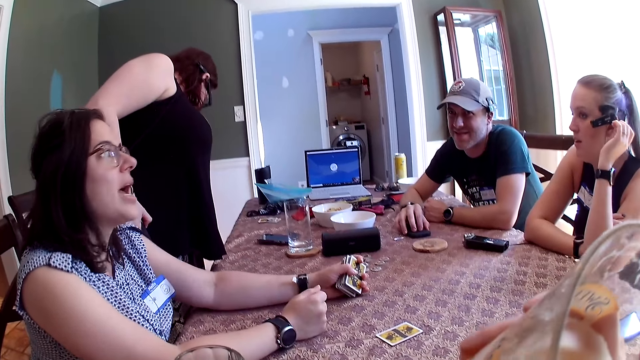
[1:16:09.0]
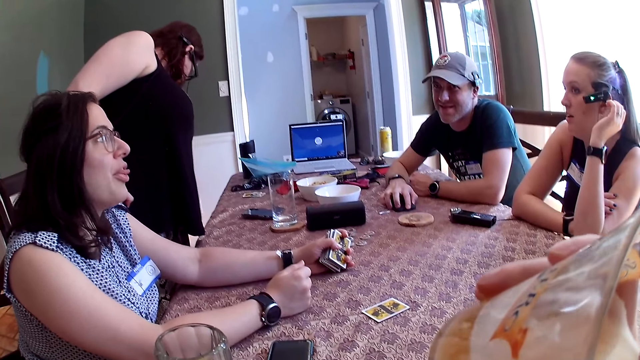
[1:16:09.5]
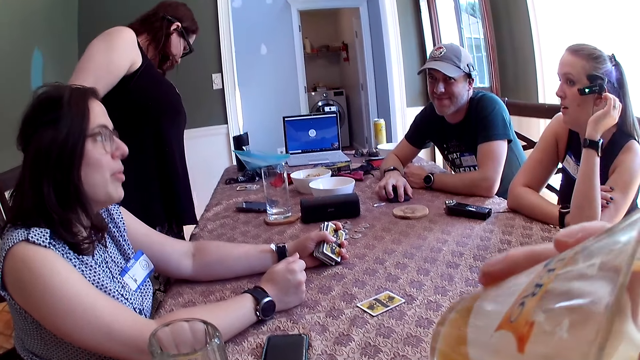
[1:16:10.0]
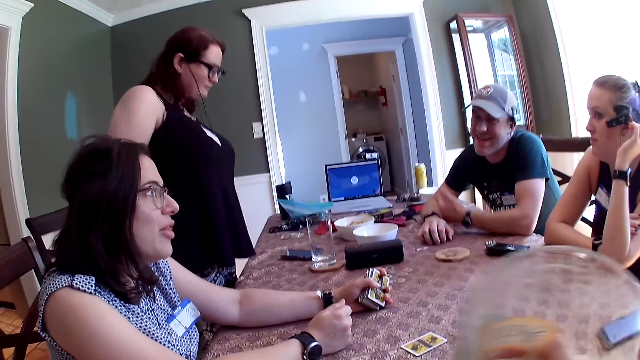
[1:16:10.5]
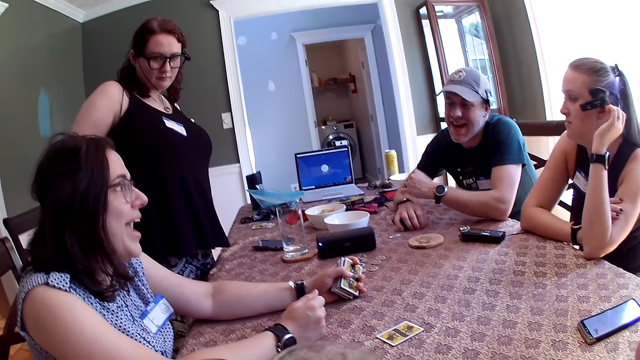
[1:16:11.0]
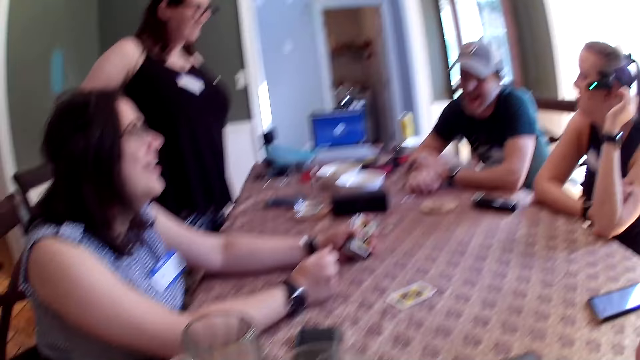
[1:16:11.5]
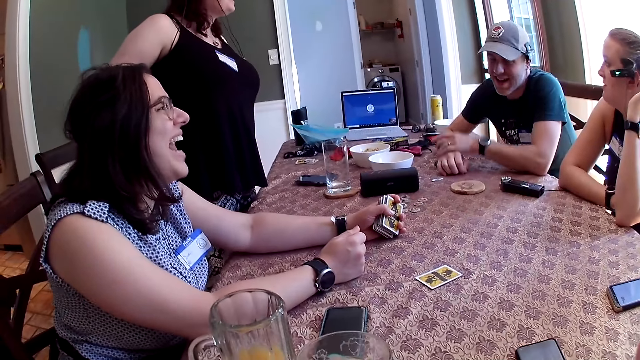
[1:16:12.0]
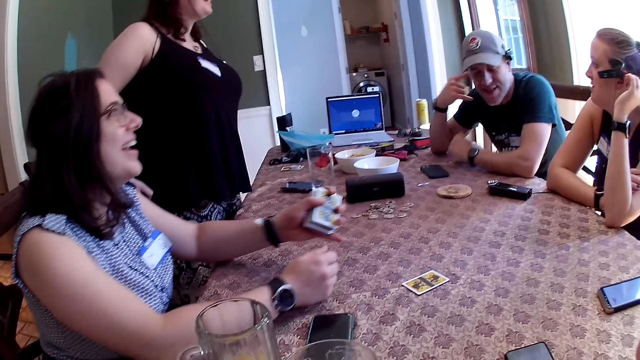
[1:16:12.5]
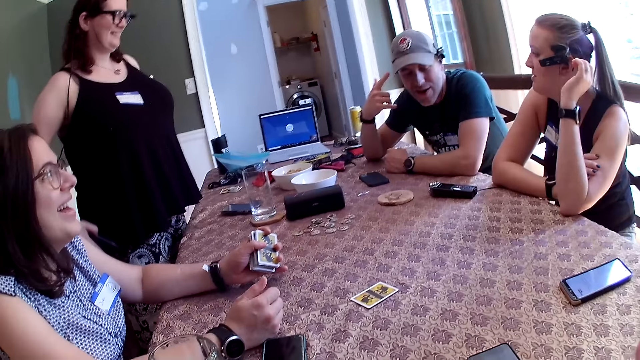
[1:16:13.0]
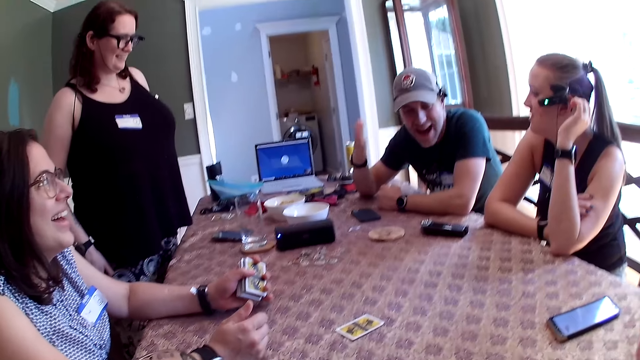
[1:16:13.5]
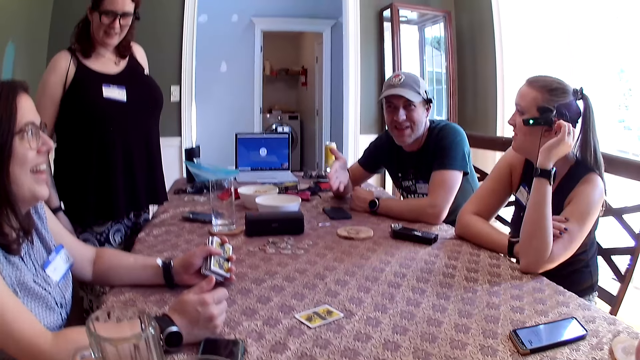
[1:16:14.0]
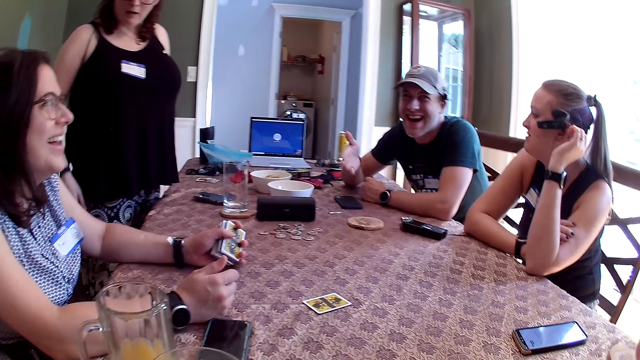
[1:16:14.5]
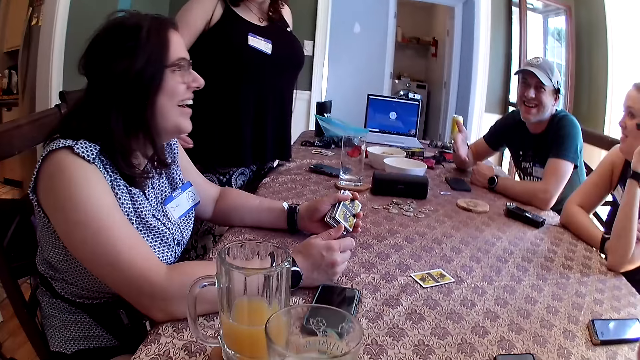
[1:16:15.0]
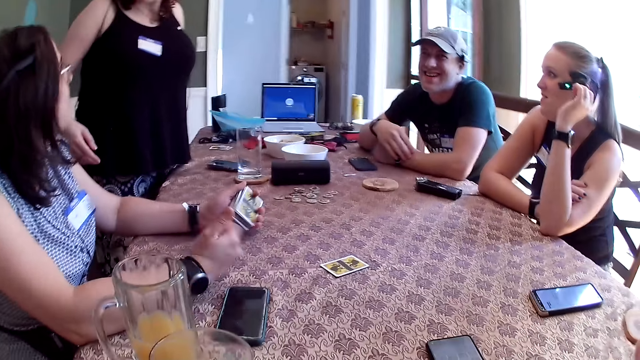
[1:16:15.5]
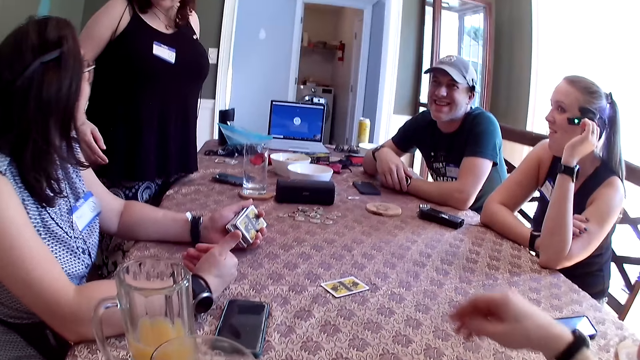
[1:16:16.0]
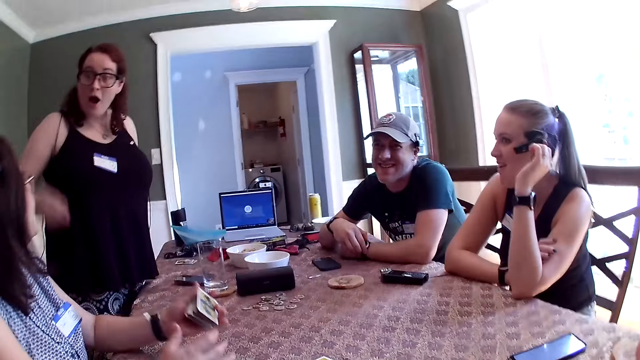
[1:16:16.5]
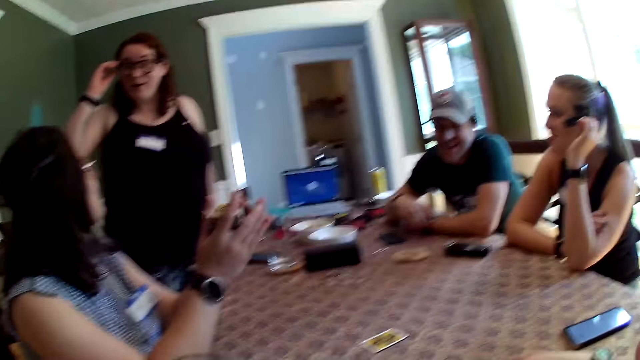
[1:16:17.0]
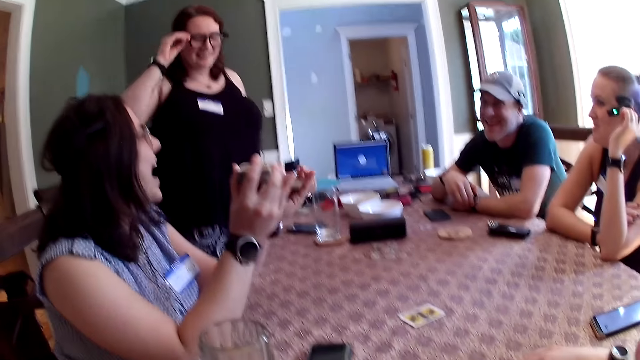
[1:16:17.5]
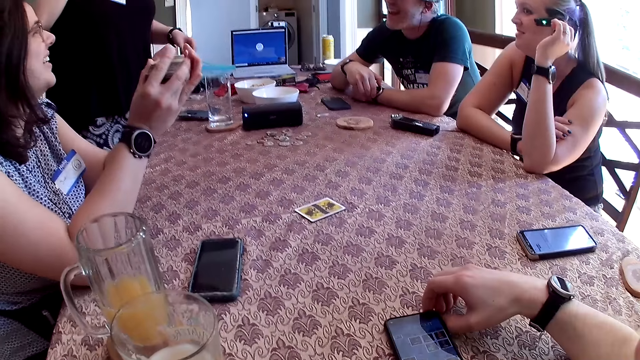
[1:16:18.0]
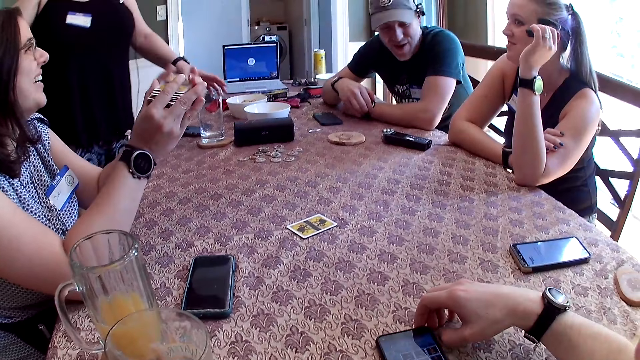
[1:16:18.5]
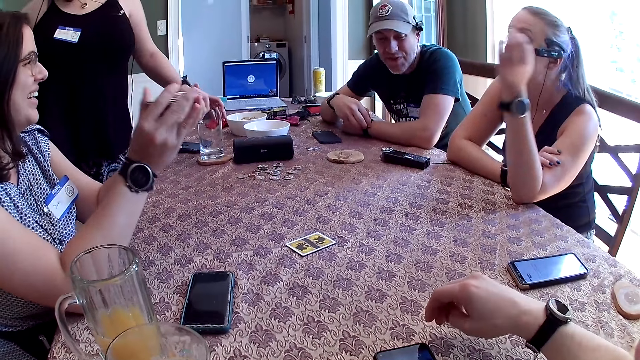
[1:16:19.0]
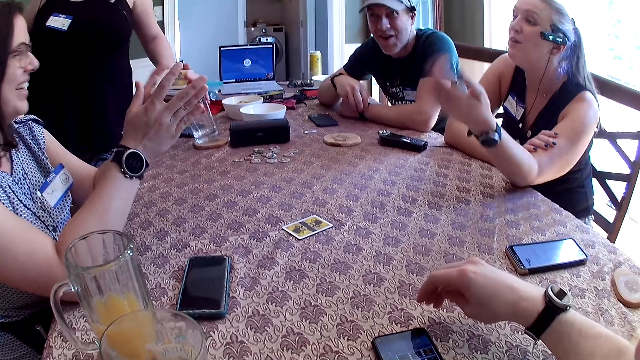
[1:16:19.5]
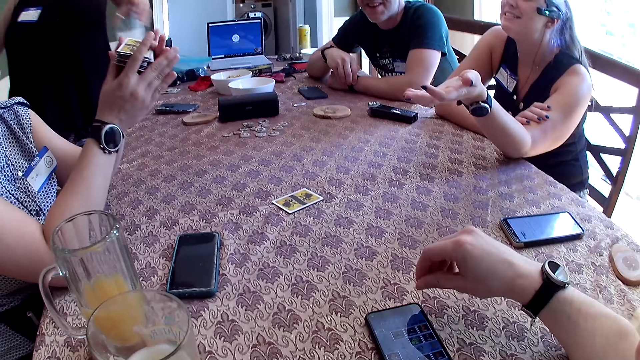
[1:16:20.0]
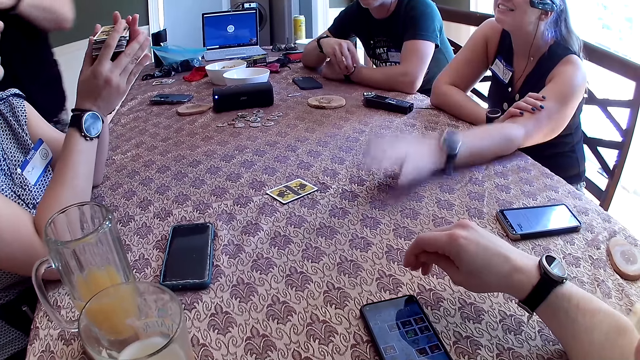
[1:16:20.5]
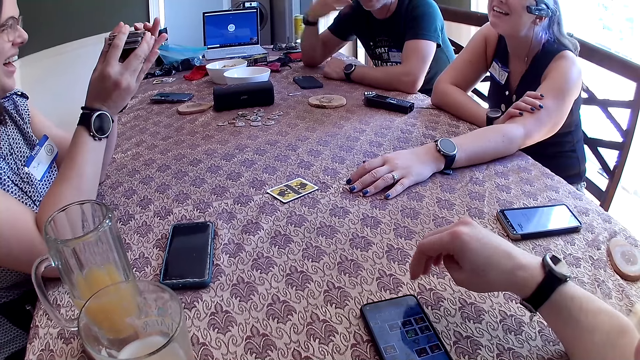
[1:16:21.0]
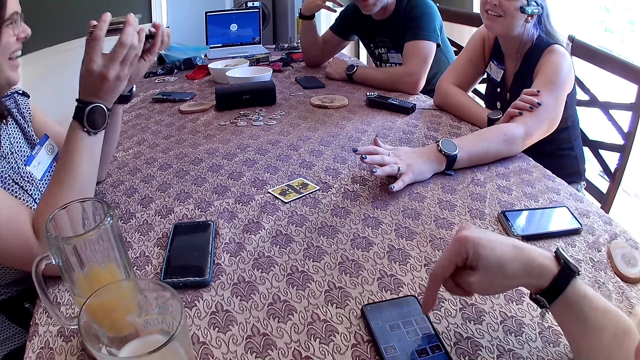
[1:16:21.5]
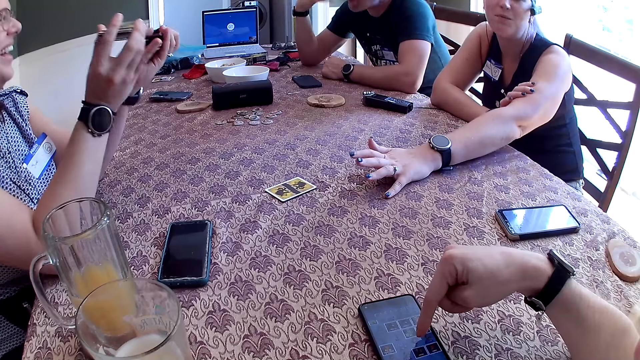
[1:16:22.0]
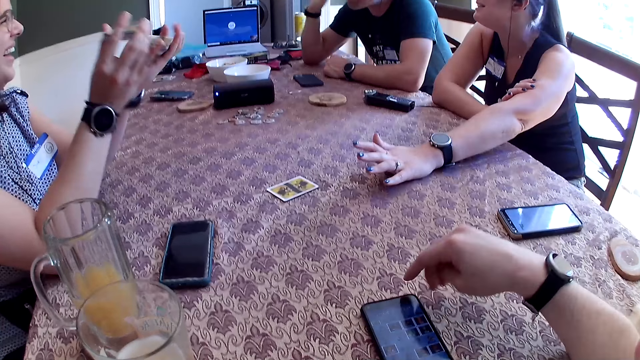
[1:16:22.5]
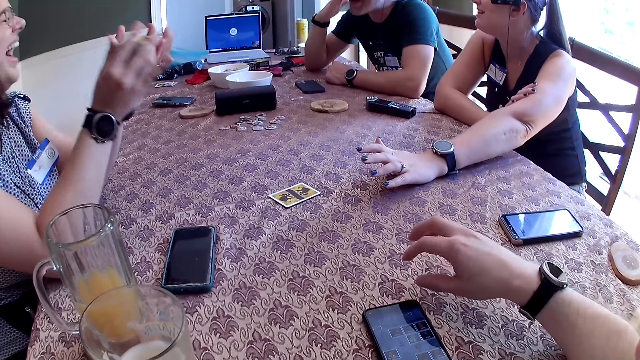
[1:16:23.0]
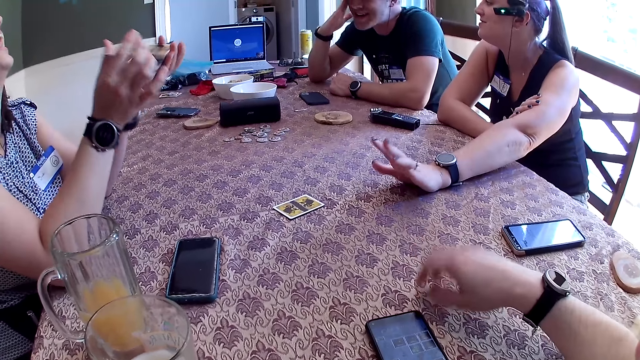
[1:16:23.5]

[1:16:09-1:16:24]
The camera wearer drinks from the glass cup in his right hand. He drops the glass cup in his right hand on the table. The woman shuffles the cards in her two hands. The camera wearer touches his phone. Another woman takes a cup away from the table with her left hand.

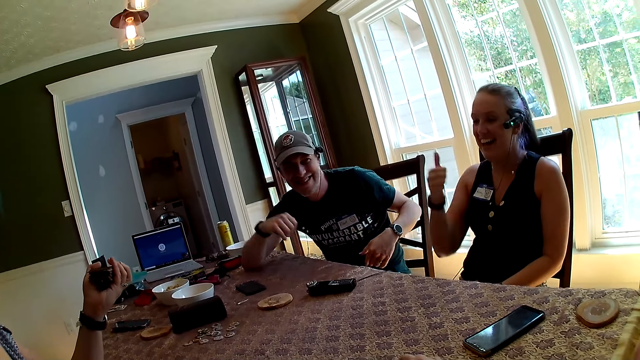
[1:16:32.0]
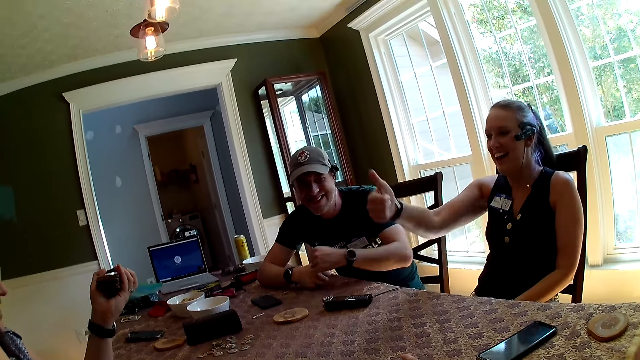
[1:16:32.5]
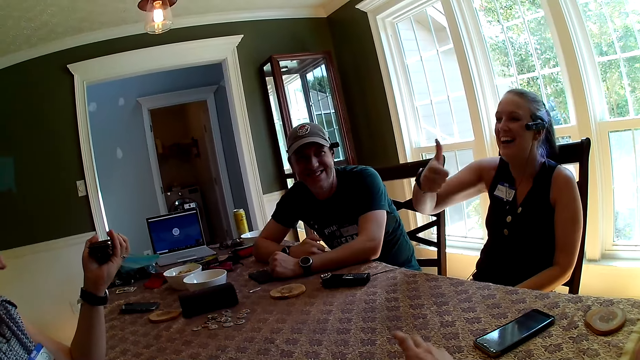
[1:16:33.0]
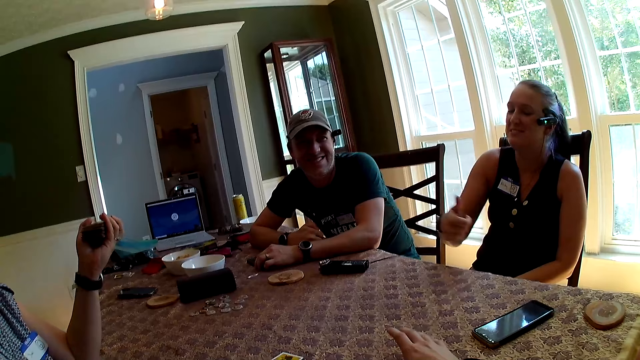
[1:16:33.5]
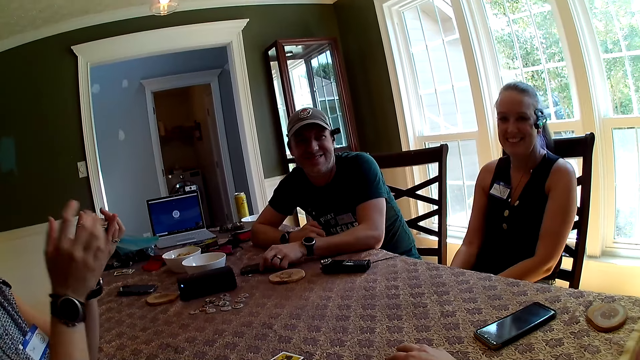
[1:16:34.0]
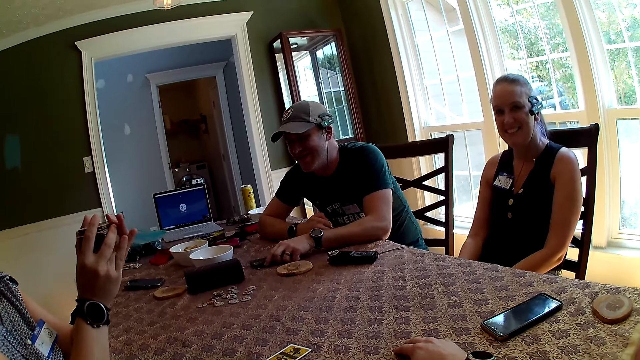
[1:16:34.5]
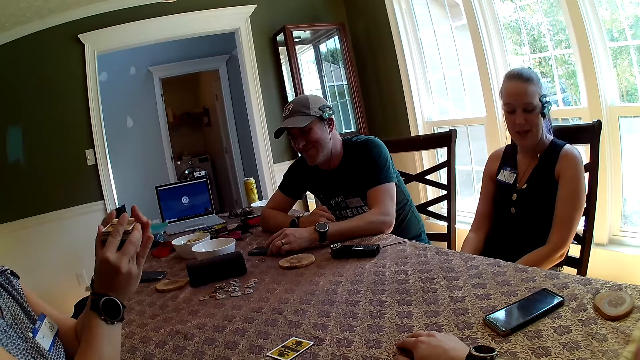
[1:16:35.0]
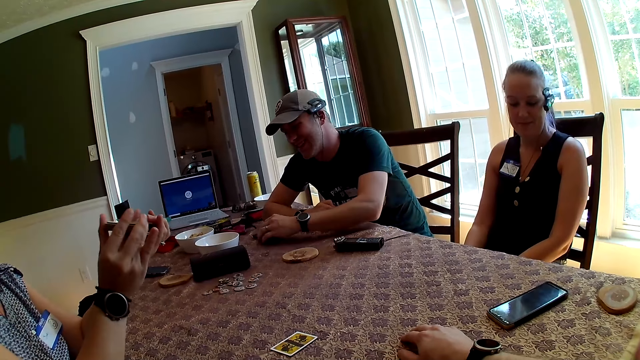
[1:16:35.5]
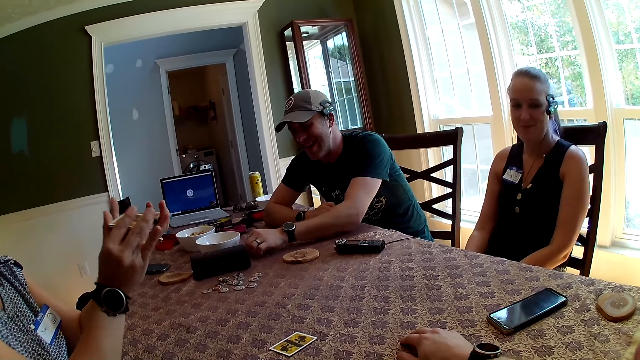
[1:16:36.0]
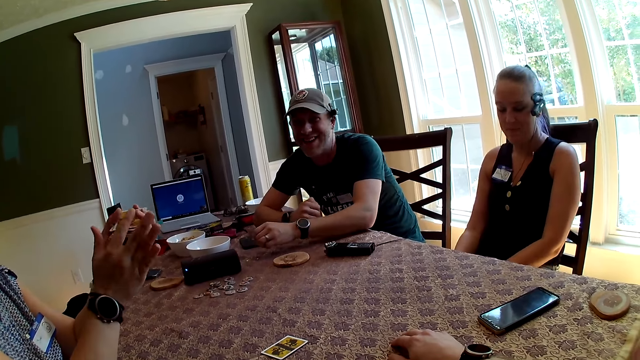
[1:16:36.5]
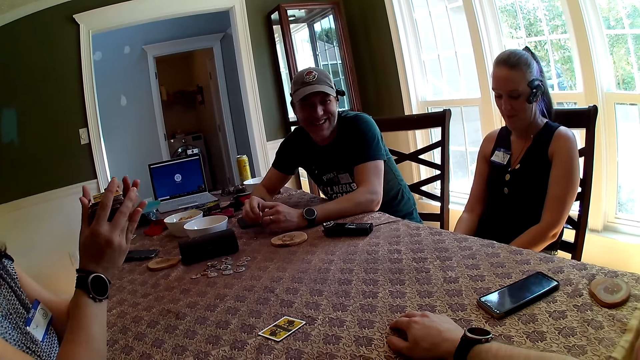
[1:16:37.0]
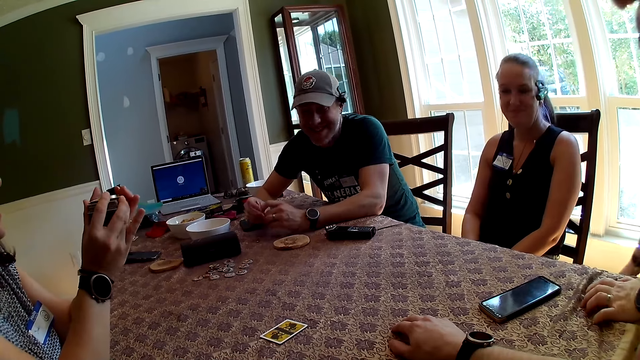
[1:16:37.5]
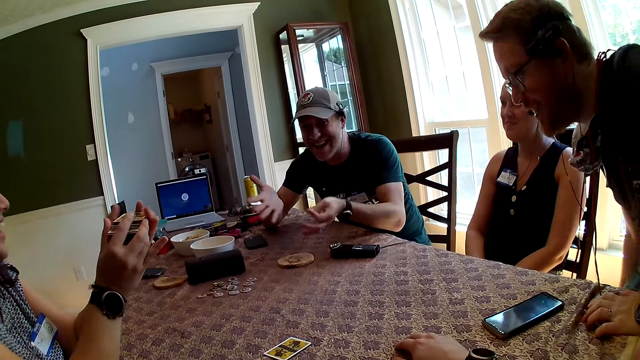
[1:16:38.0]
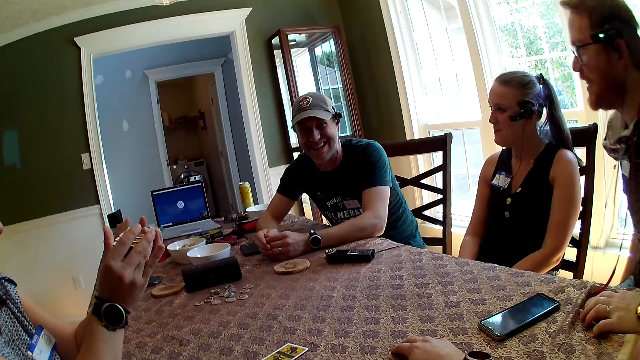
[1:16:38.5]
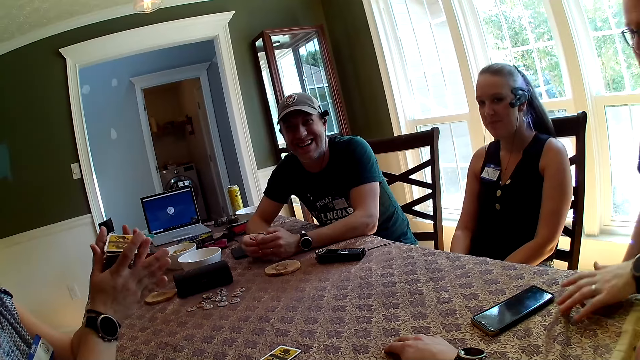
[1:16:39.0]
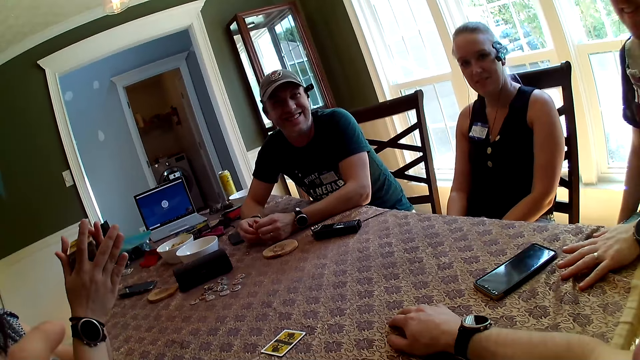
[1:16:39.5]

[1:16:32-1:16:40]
The man moves the phone on the table with his left hand, drops the phone in his left hand on the table, and picks up a token from the table with his left hand.
